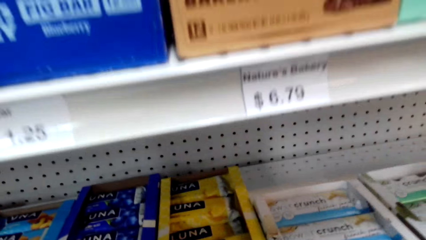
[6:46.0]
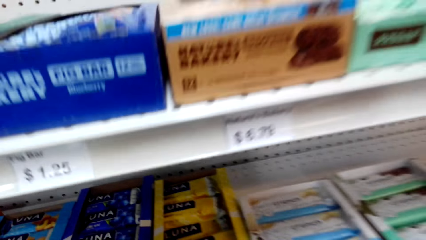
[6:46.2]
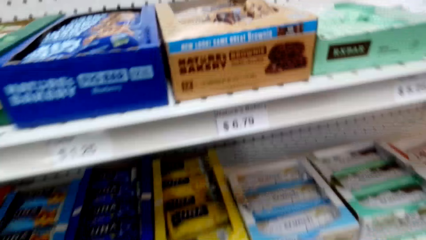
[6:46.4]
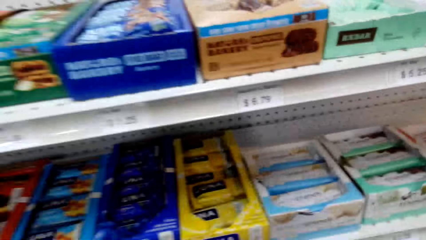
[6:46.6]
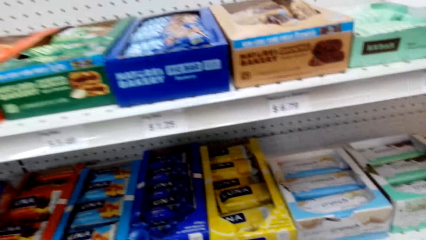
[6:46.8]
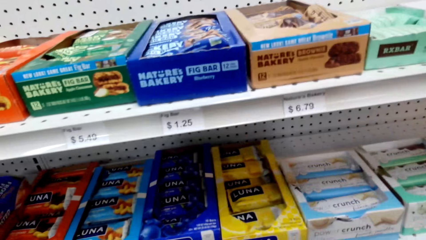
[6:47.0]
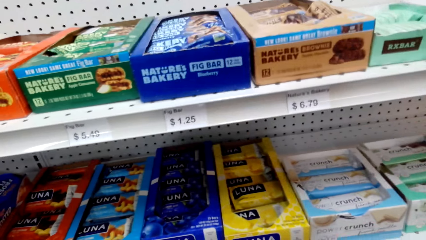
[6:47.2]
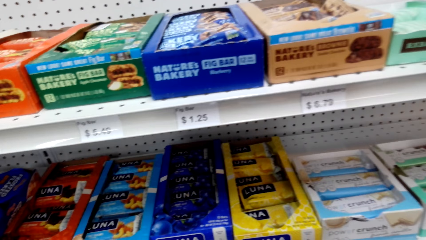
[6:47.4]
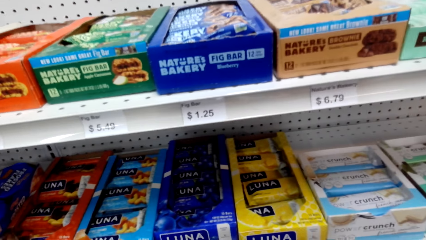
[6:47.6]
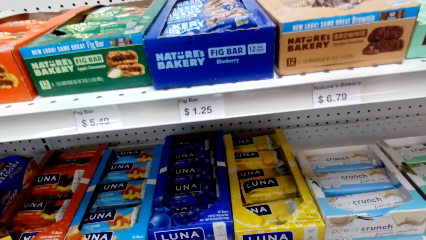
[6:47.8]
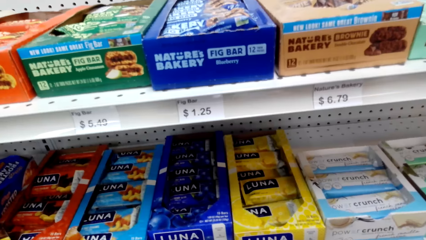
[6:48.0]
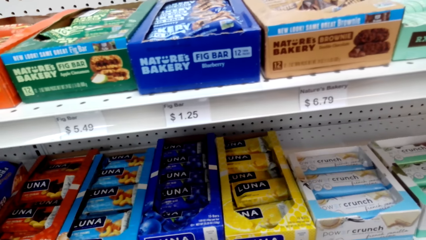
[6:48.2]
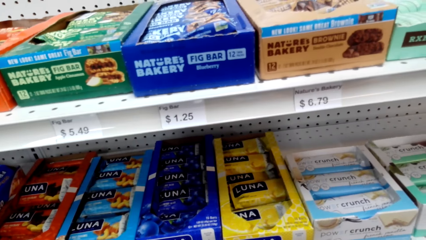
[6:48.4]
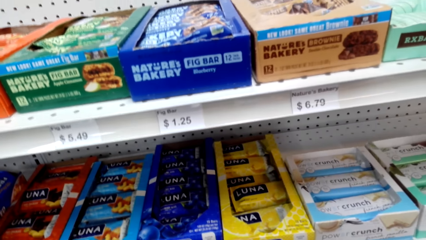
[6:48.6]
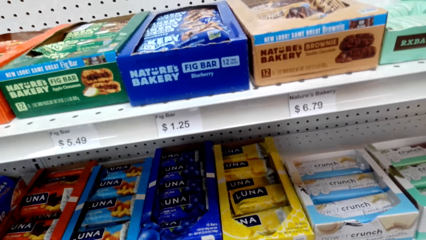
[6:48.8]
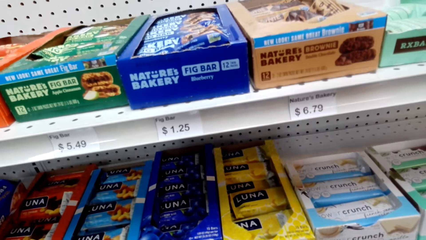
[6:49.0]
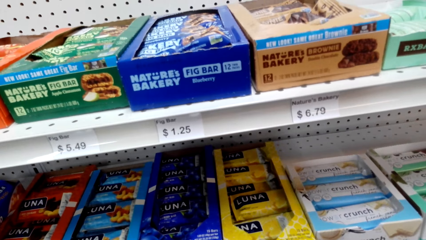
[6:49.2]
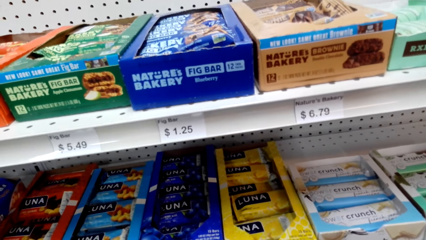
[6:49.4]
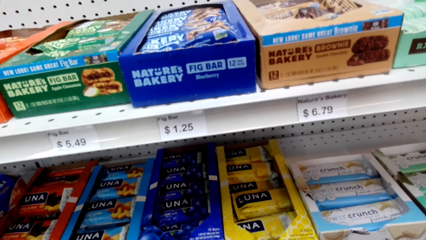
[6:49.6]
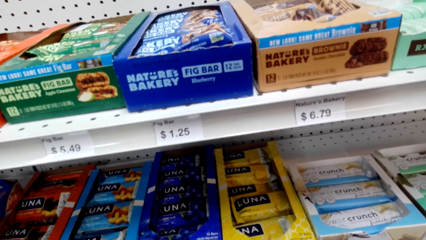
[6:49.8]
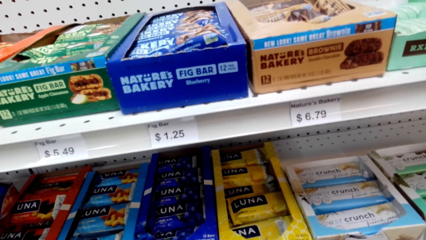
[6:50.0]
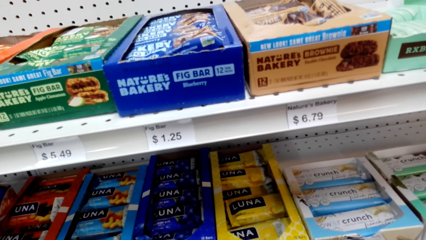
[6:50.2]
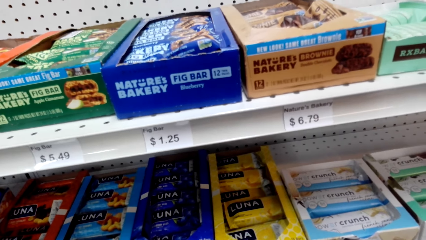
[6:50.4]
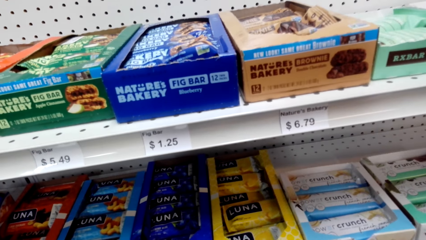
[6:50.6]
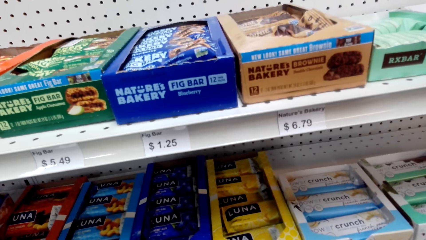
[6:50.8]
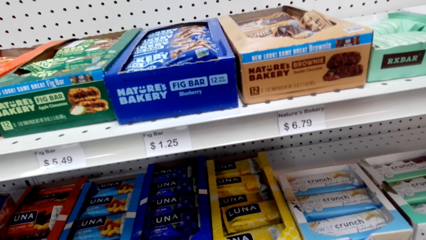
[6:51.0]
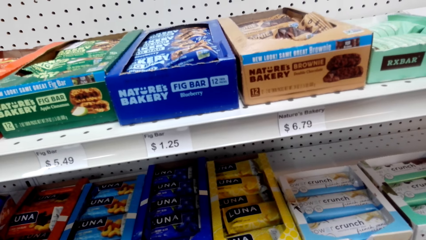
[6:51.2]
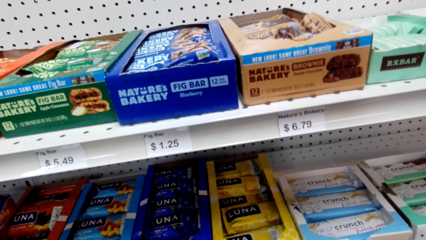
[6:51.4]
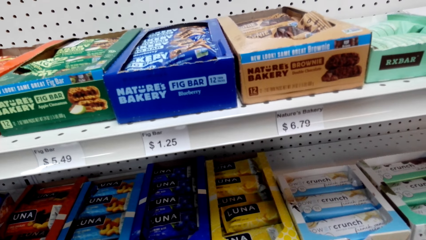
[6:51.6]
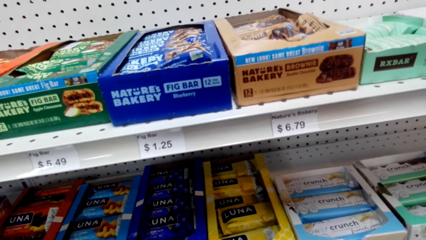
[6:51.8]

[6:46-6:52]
The camera wearer looks at the snack bars on the shelf.

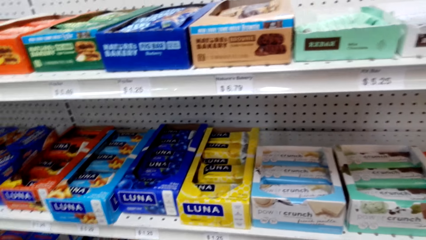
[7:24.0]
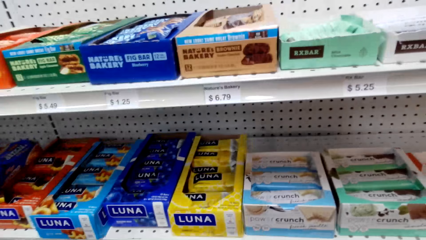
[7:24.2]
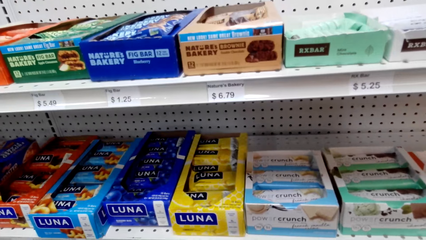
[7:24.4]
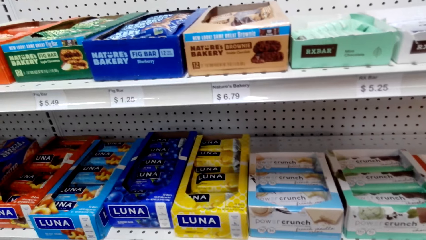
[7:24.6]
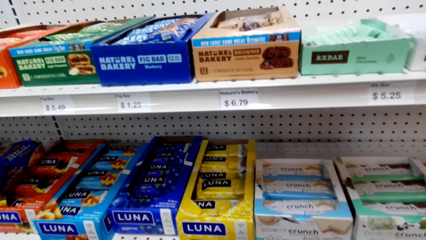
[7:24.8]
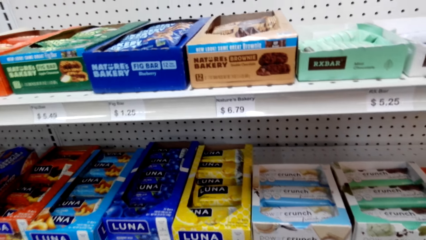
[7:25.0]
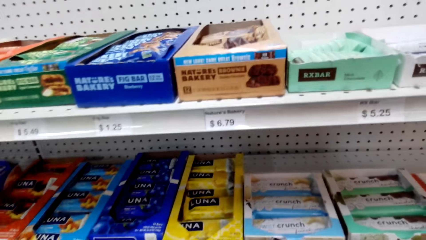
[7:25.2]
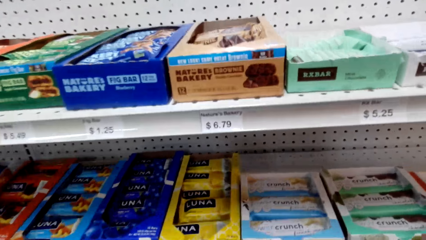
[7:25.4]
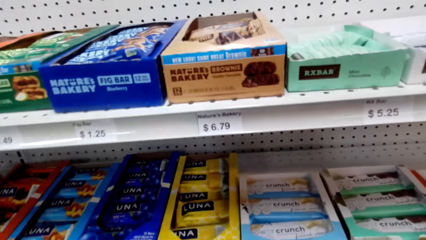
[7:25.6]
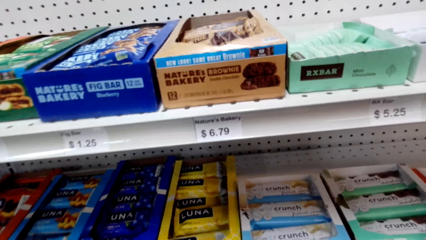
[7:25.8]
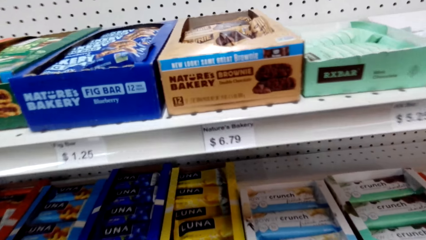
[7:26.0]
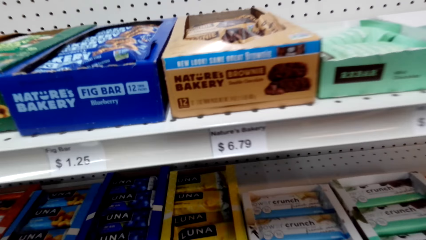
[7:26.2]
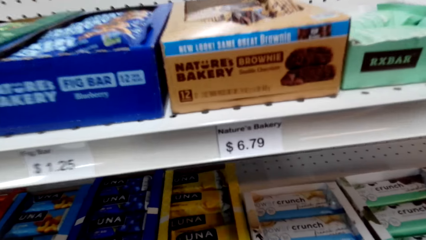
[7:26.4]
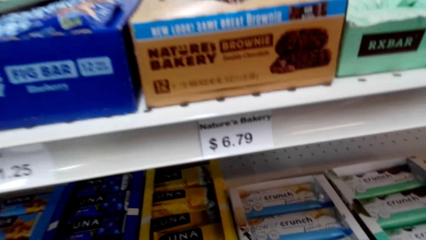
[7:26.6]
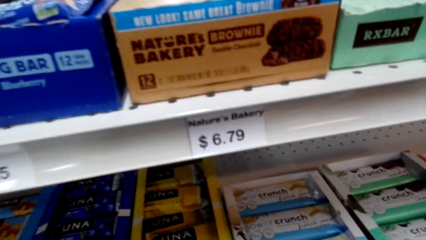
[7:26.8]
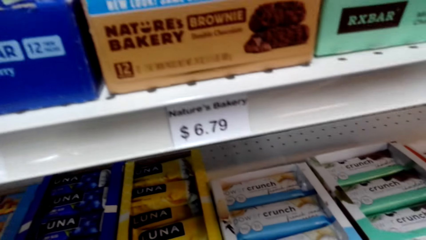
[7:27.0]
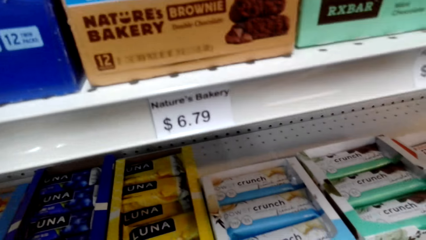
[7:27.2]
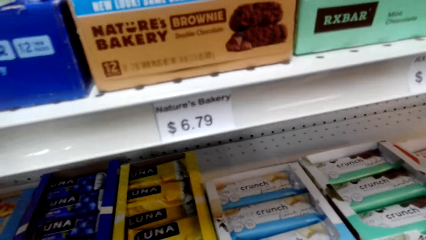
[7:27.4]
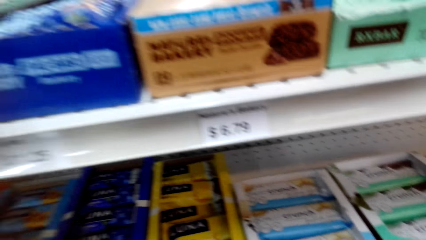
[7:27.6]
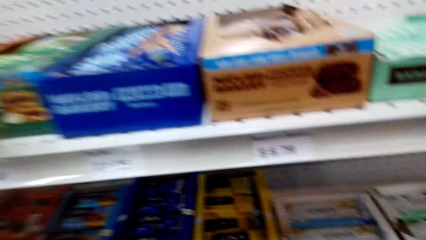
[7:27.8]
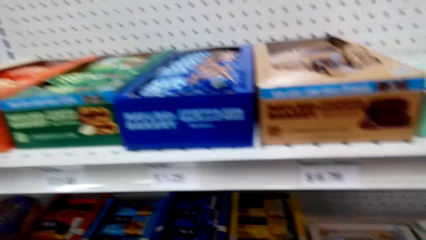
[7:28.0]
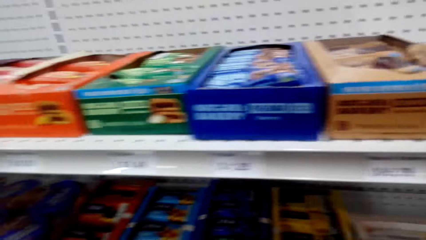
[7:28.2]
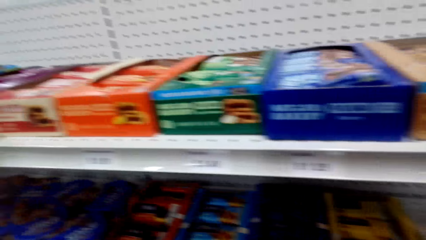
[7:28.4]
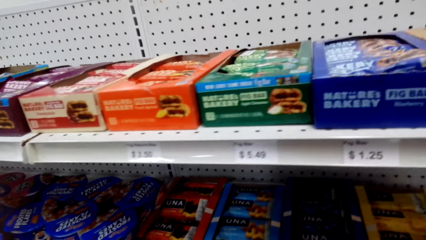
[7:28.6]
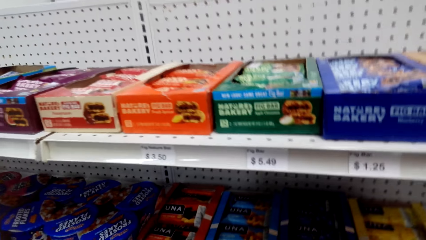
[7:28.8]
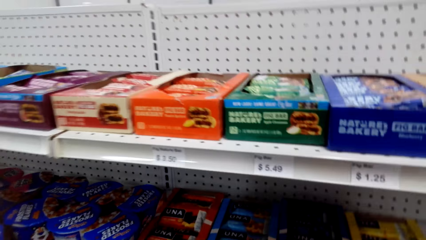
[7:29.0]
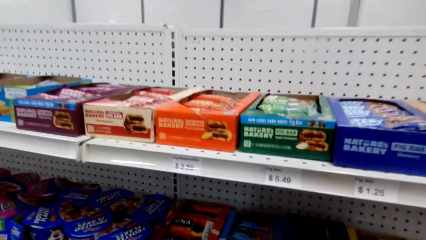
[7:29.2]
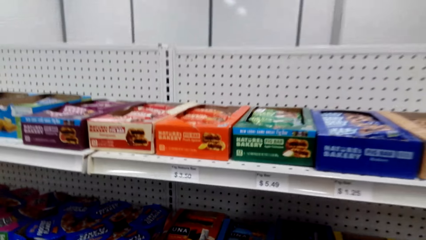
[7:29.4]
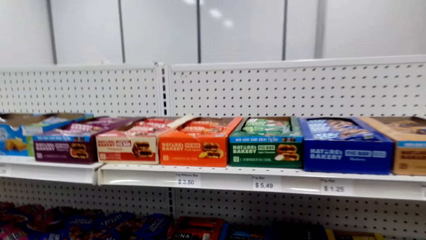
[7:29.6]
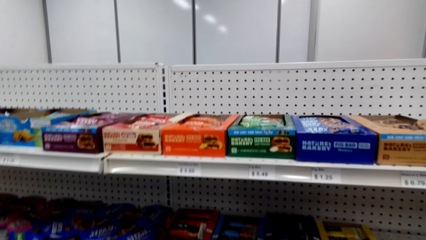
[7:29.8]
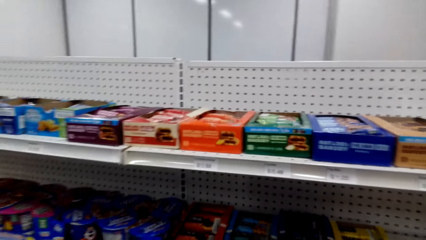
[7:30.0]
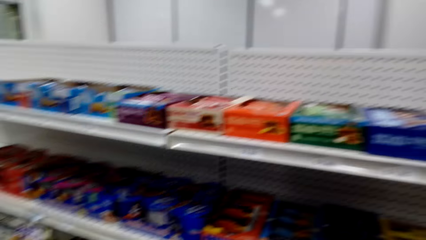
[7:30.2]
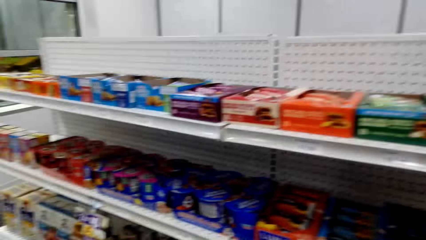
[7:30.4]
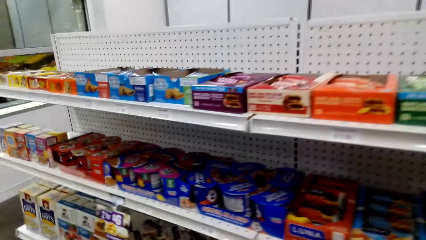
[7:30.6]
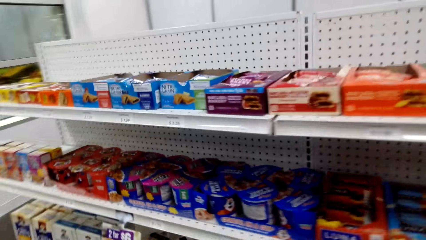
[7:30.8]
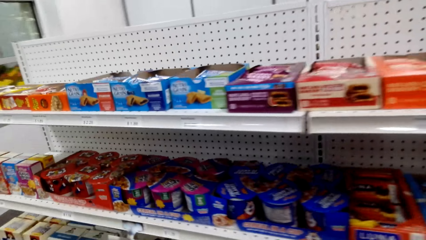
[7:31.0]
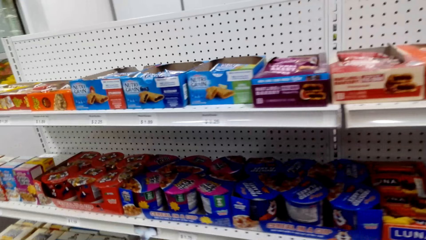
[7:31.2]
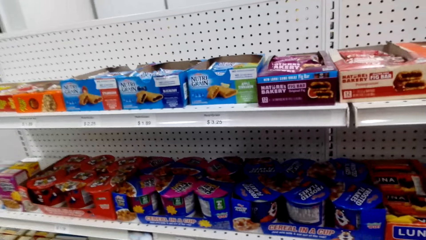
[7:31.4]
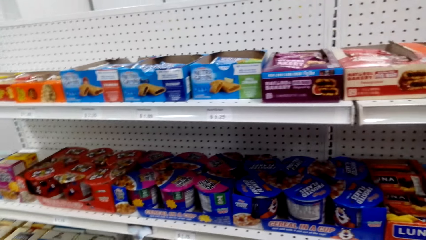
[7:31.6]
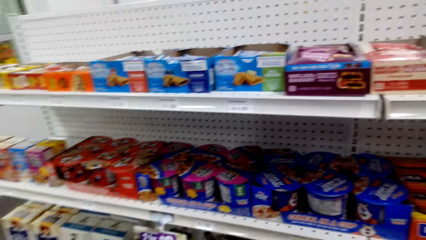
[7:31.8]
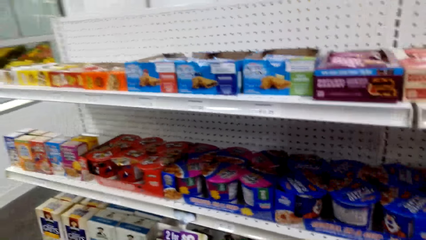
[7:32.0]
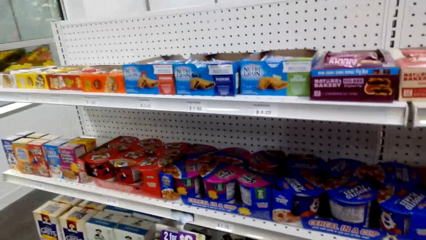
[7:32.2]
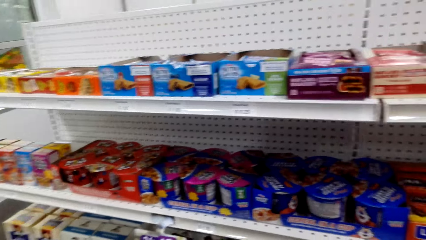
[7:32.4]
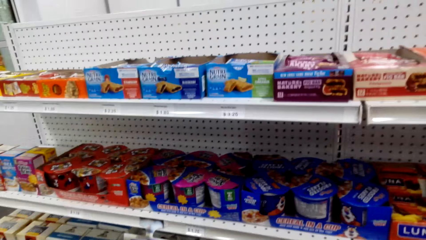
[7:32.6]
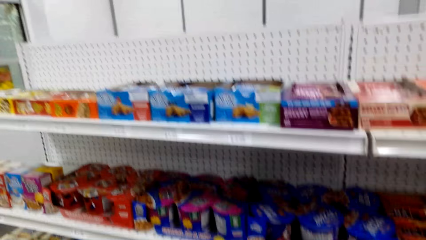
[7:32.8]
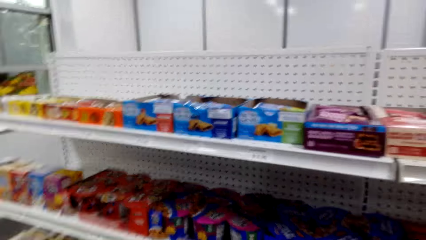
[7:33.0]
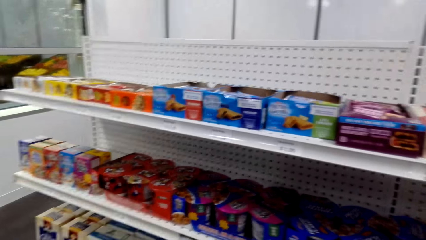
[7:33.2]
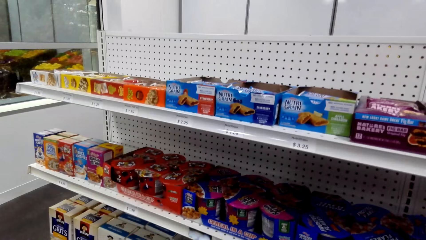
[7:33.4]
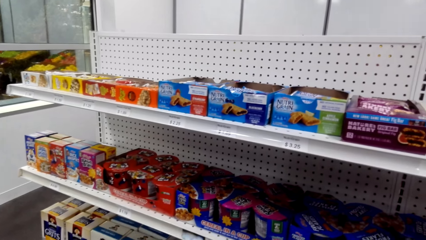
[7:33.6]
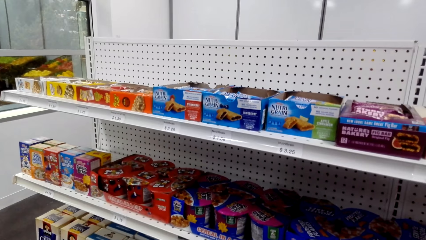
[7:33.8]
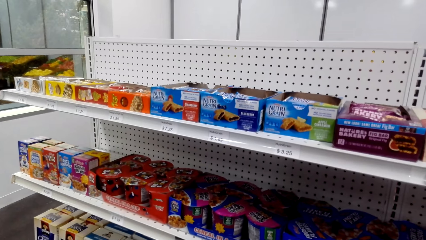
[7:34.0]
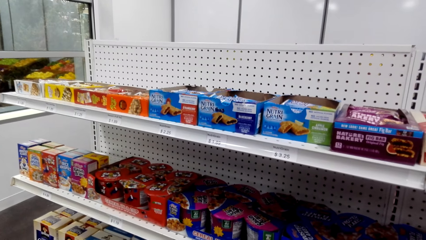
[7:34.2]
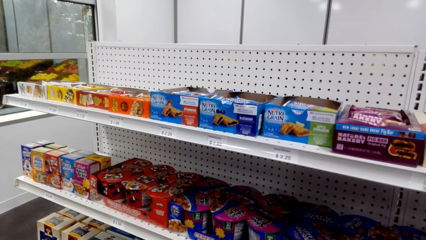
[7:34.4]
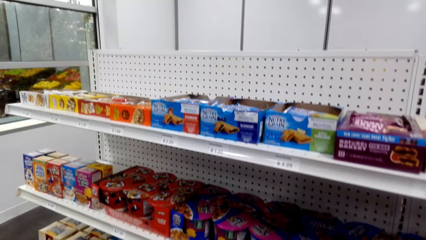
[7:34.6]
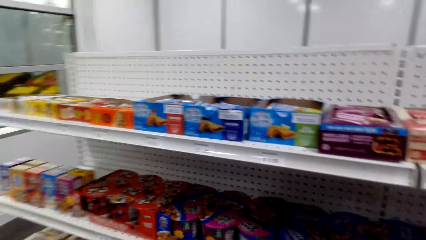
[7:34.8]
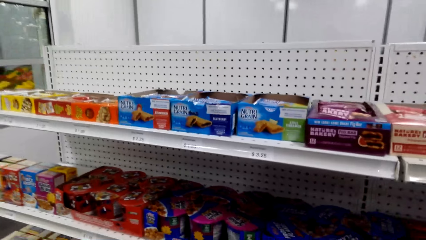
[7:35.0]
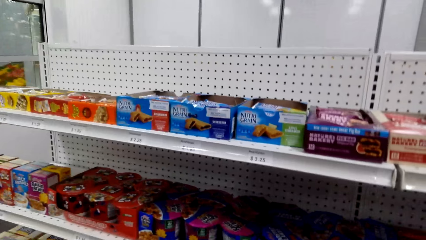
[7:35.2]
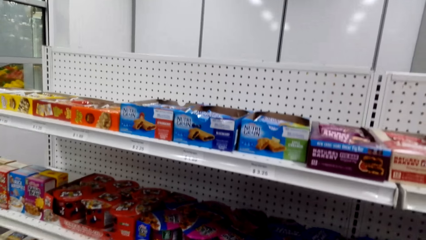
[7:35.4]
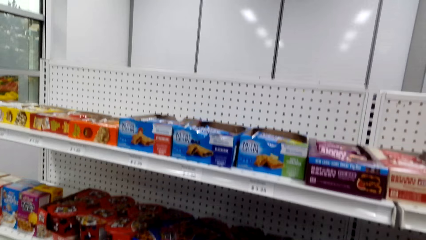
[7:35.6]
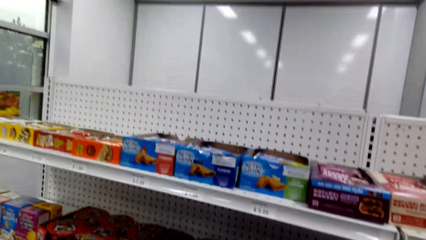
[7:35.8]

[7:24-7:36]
The camera wearer moves closer to the snack bars shelf. They look at the snacks on the shelf.
